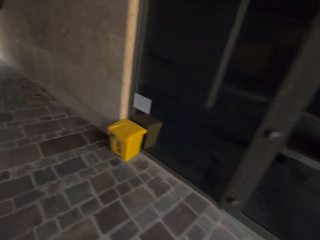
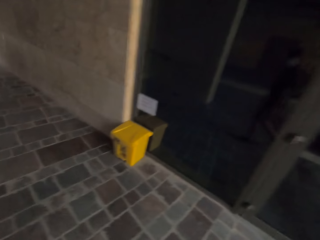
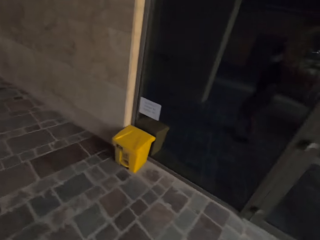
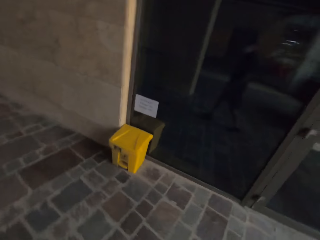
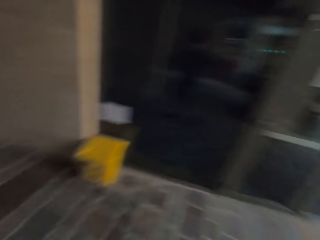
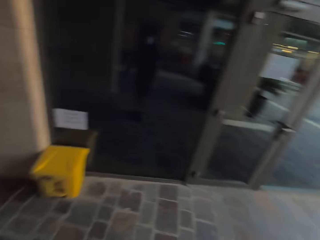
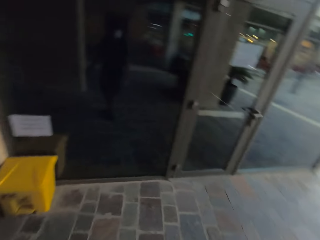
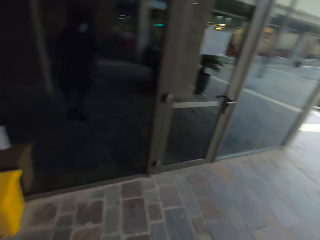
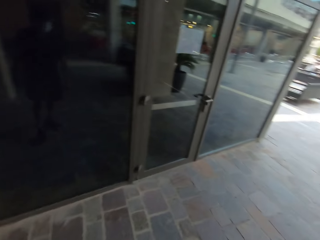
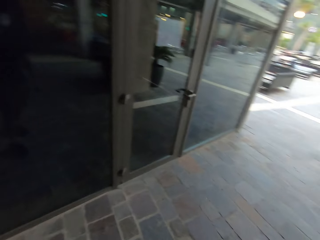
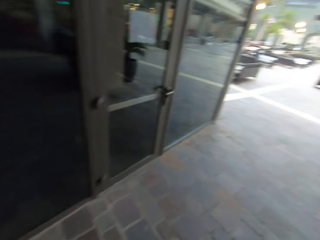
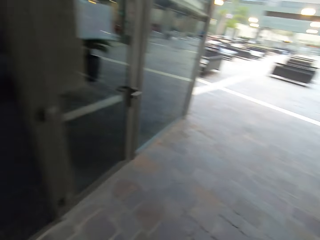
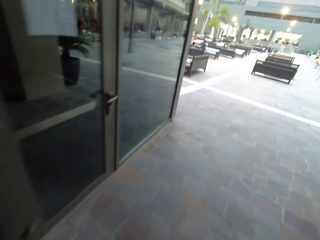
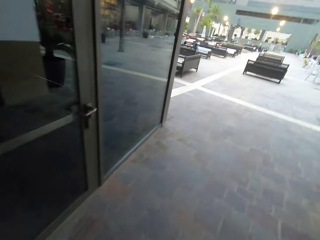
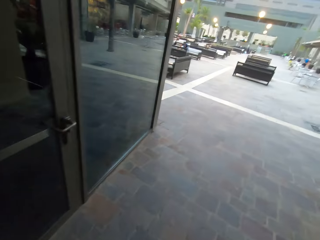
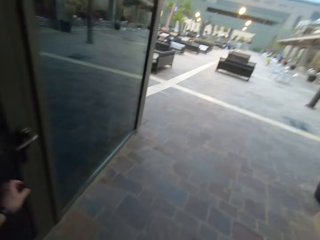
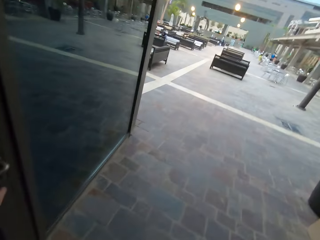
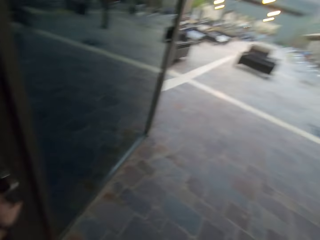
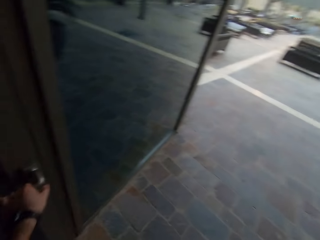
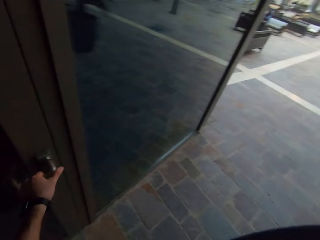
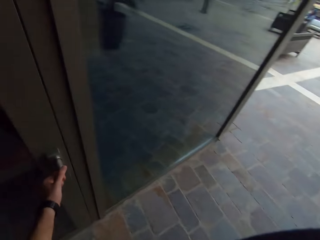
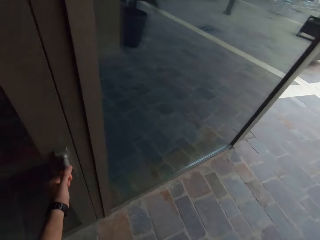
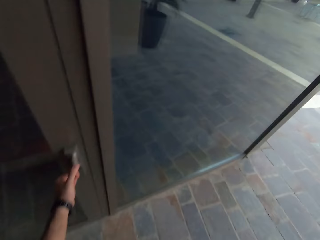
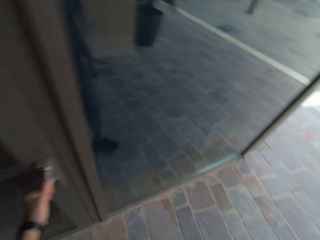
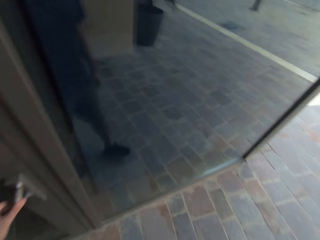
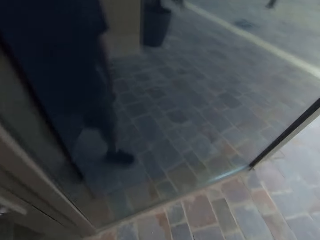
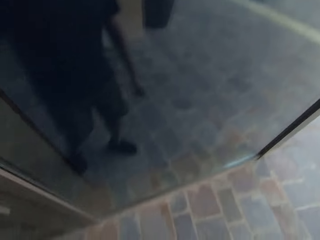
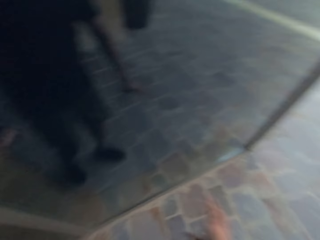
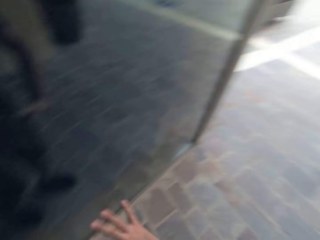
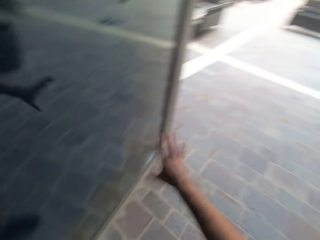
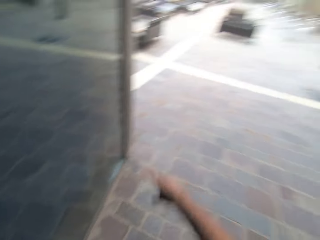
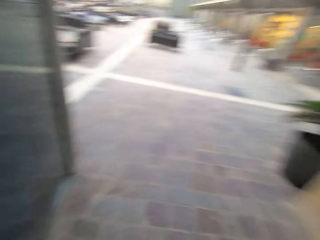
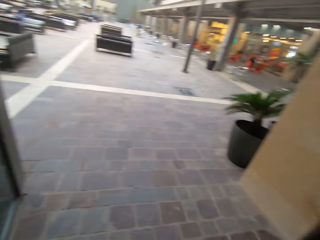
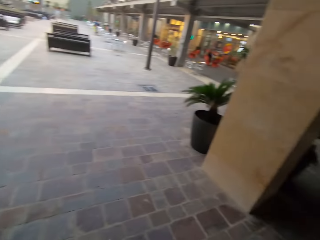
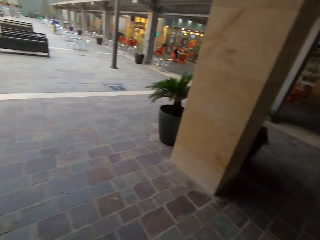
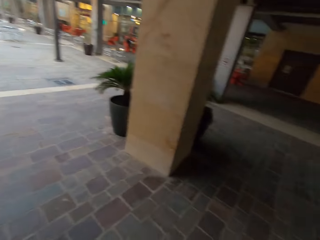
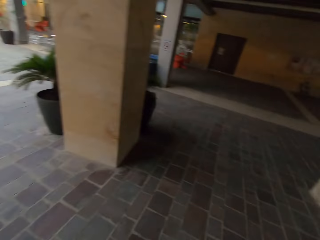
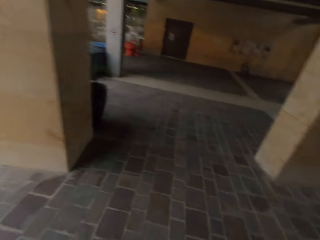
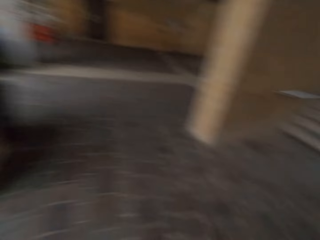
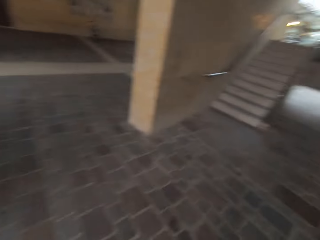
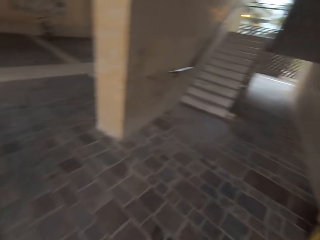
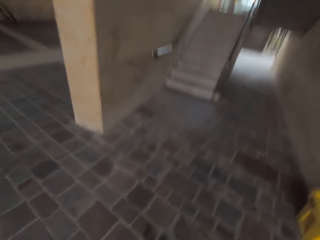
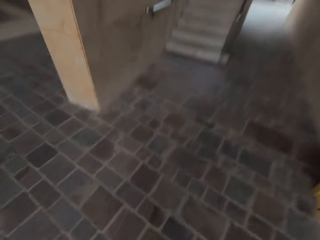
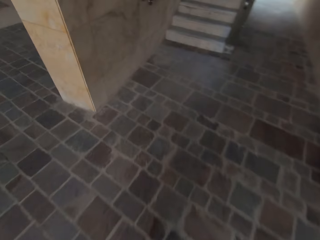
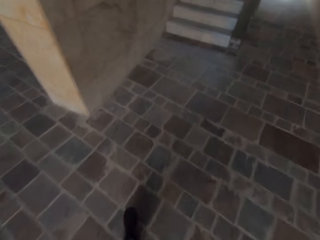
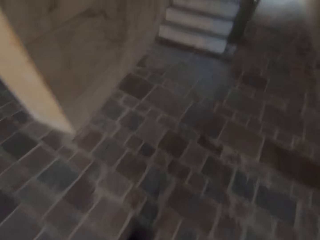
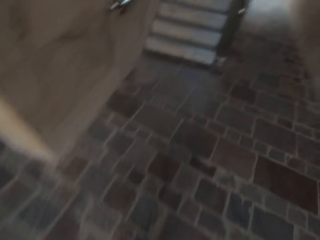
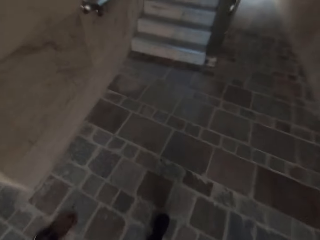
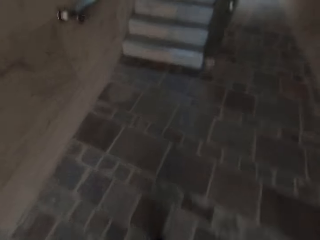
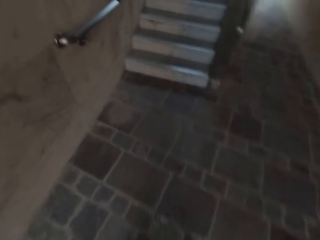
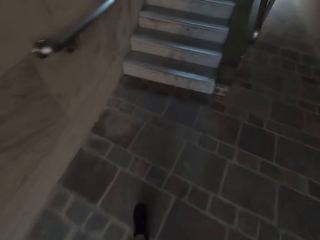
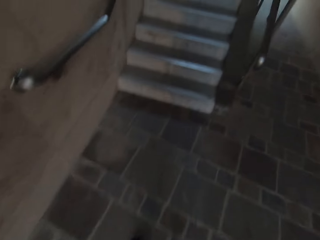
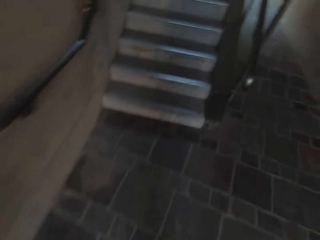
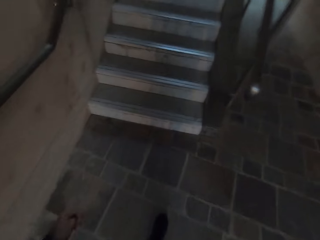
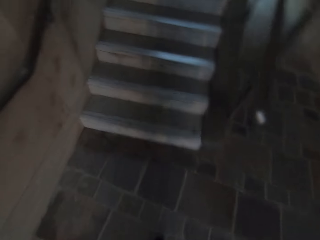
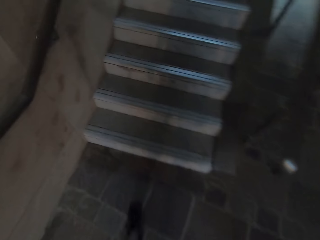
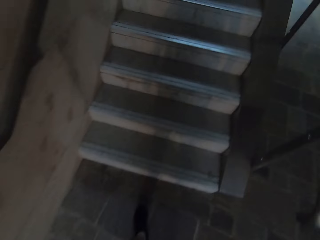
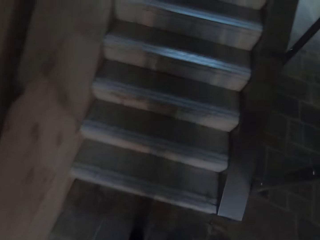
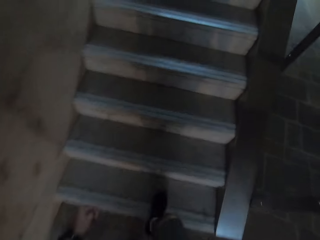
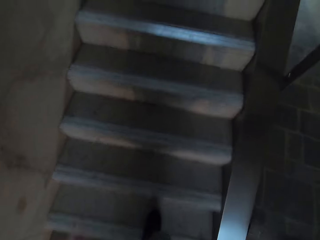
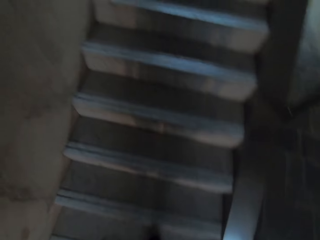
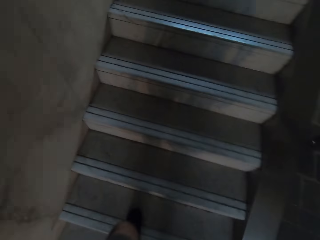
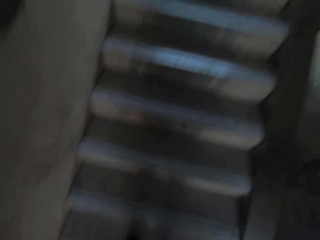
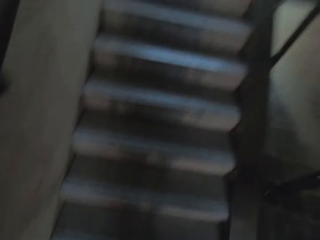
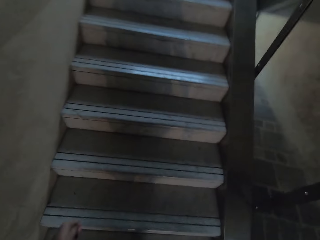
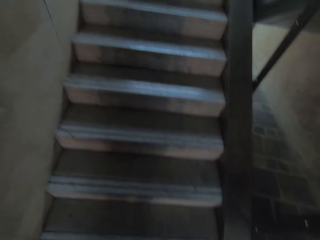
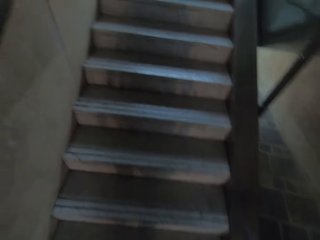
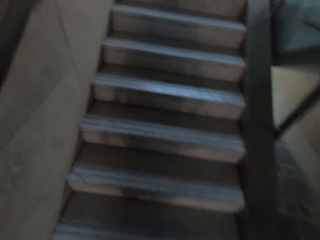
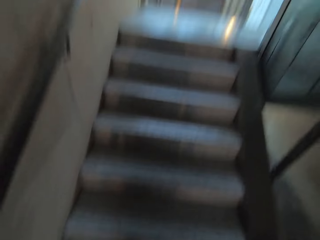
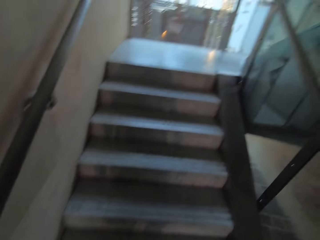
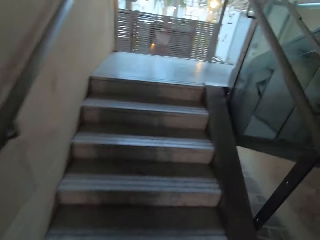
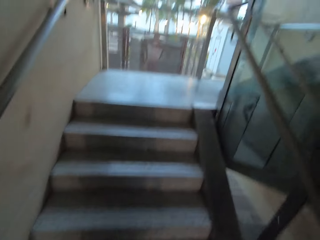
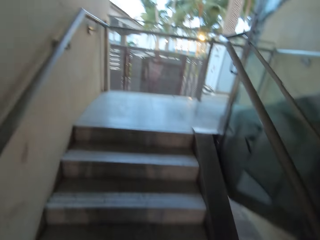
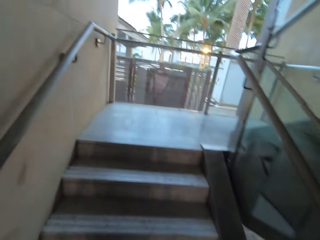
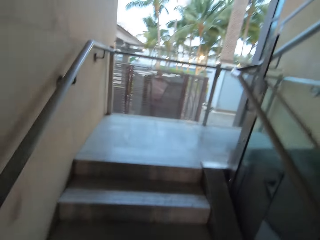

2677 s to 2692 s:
The camera wearer looks around. They head towards the community hub. They hold the door knob. They try to open the door. They stretch a hand. They turn around. They walk on the pavement. They head for the staircase. They climb the stairs.

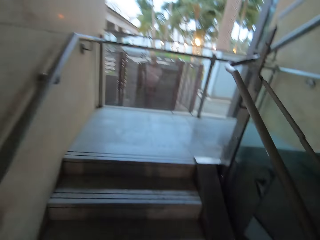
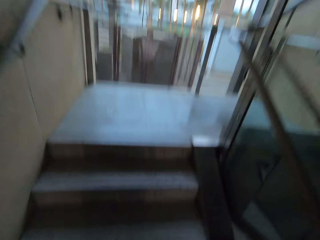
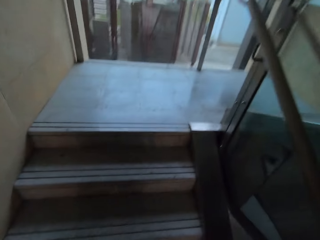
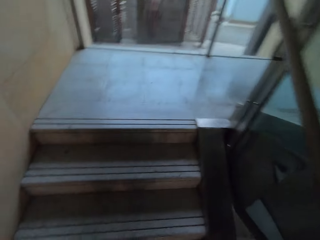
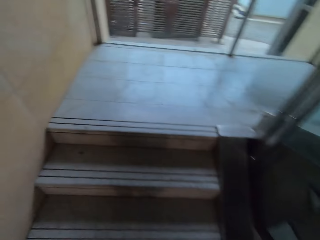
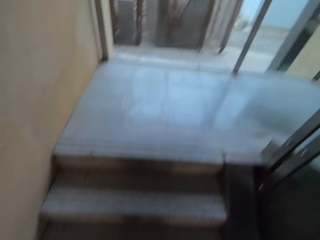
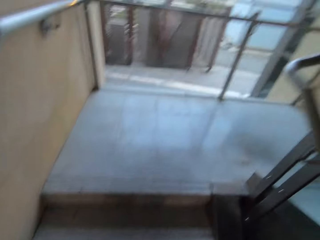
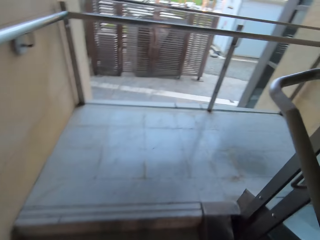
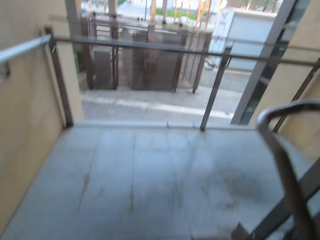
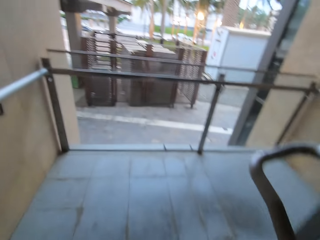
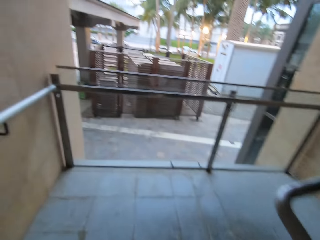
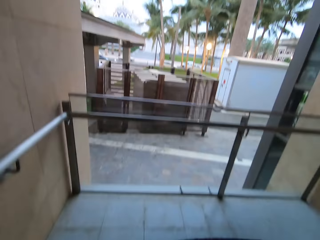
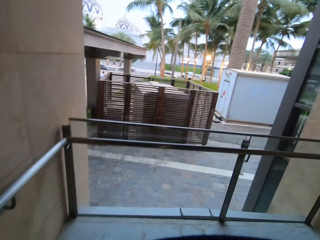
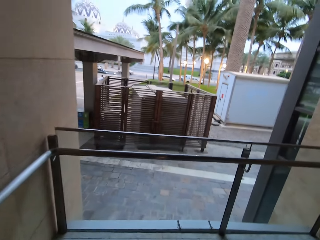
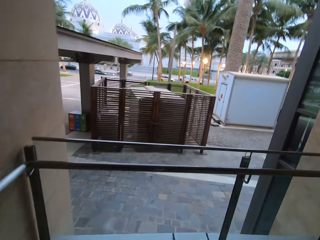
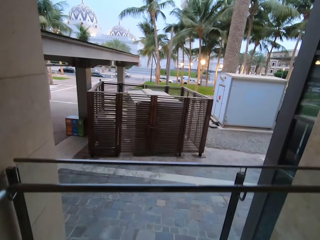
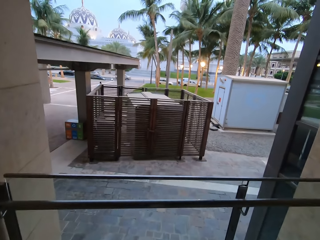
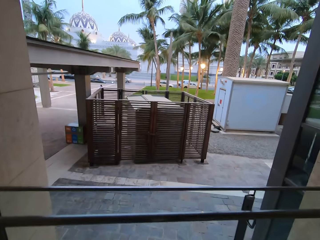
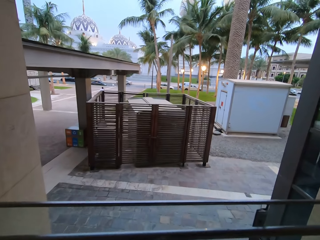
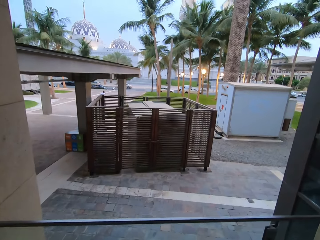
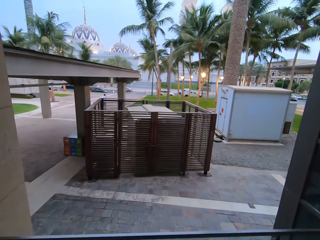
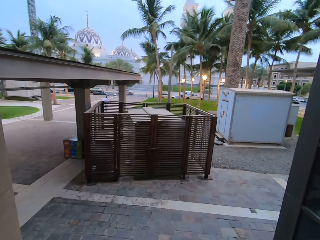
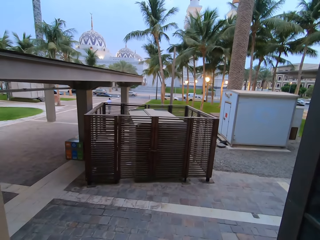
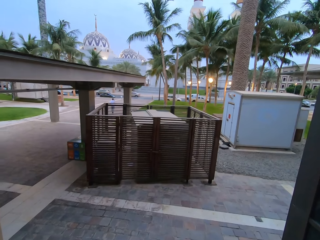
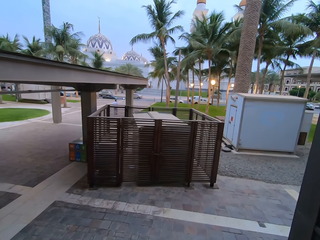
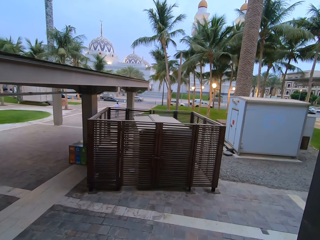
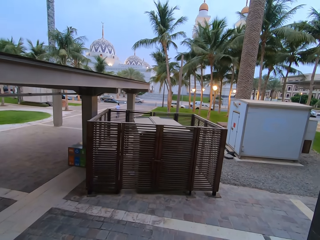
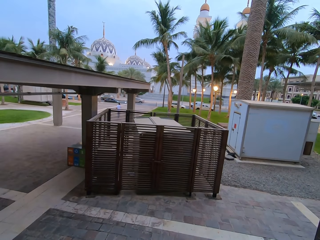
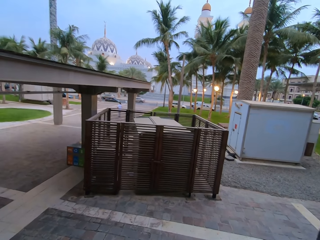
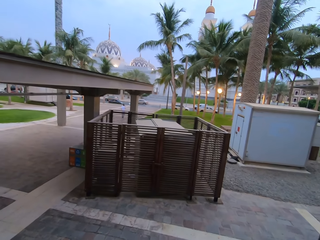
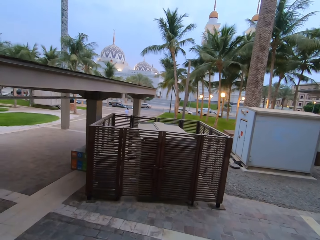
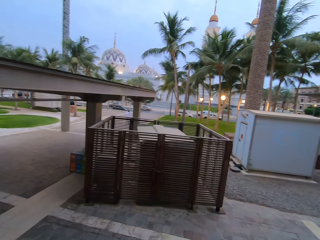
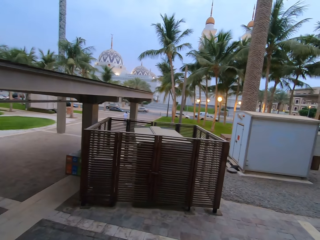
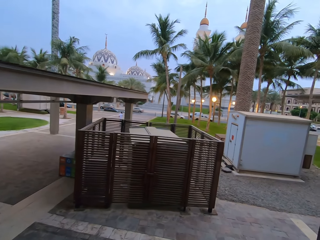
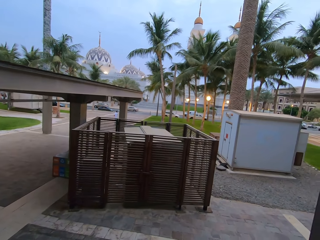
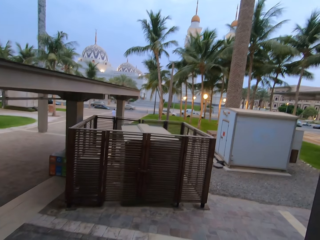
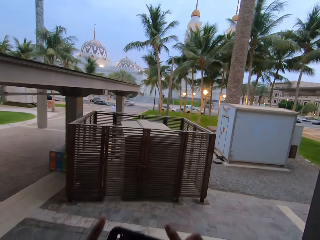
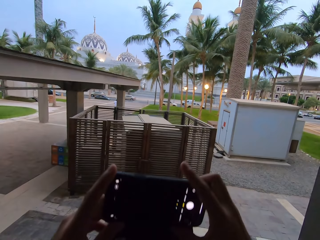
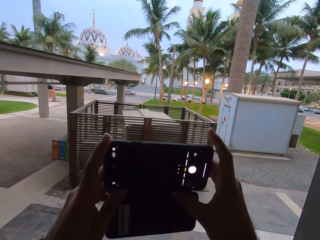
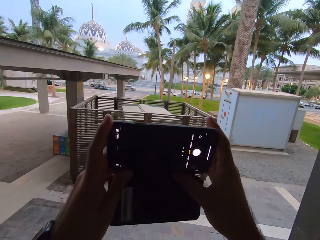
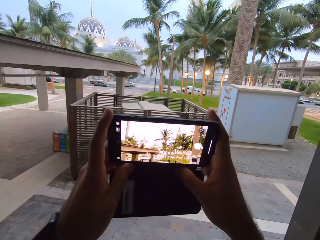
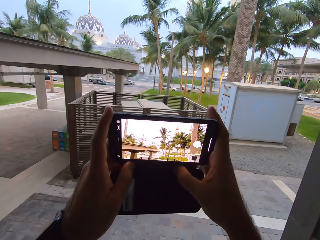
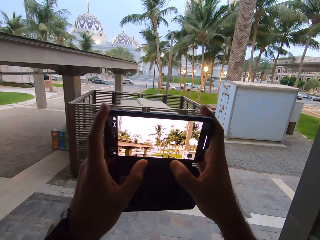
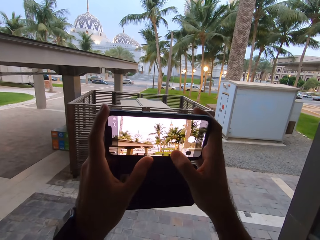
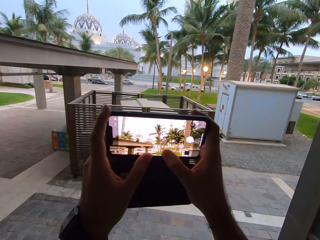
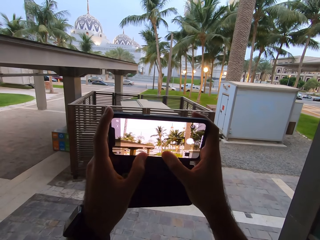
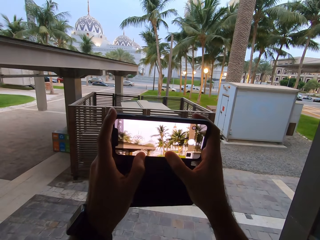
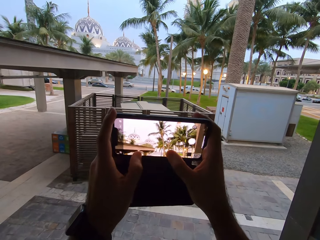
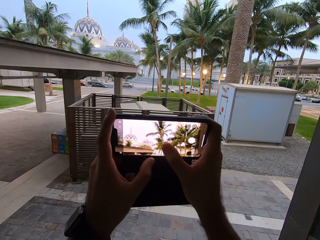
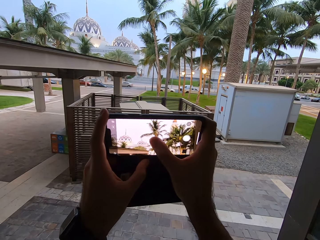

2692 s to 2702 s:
The camera wearer watches the nearby attractions. He looks around. He takes photos using his phone. He operates the phone.
